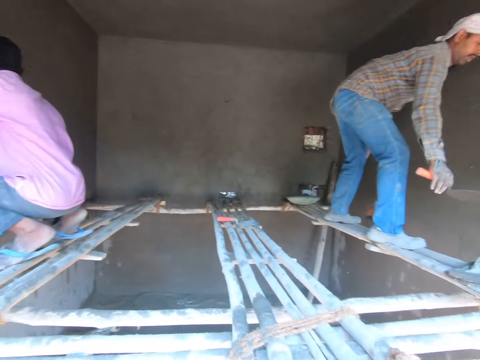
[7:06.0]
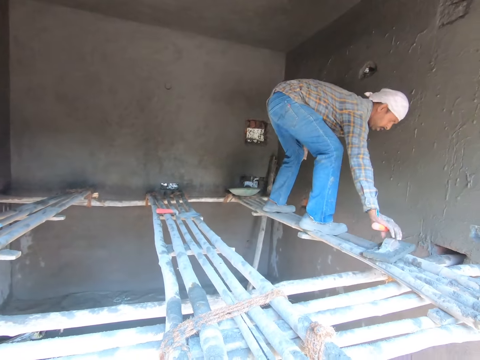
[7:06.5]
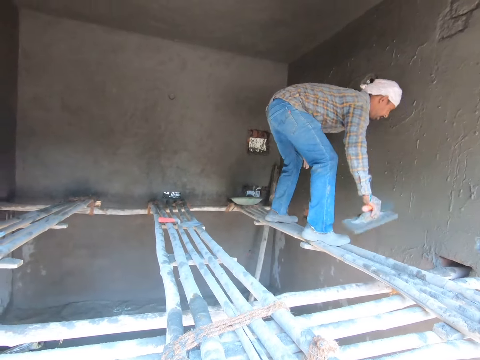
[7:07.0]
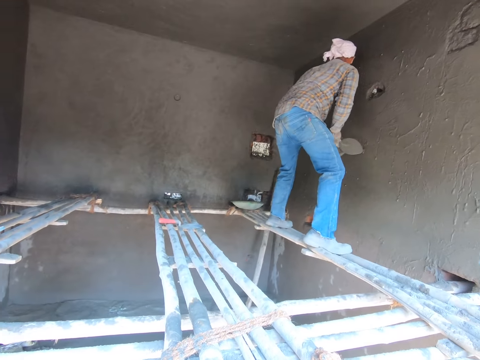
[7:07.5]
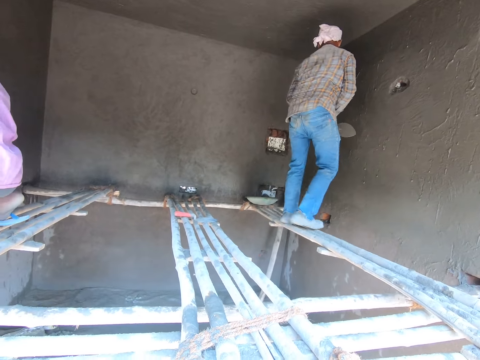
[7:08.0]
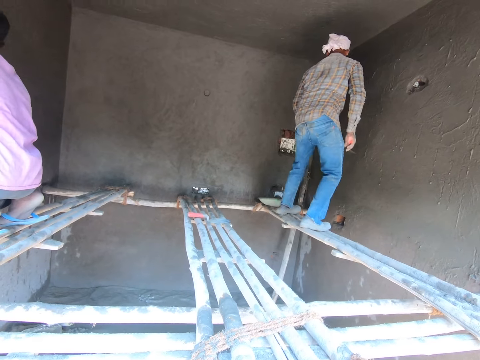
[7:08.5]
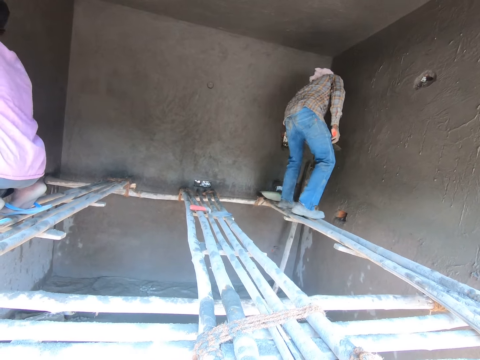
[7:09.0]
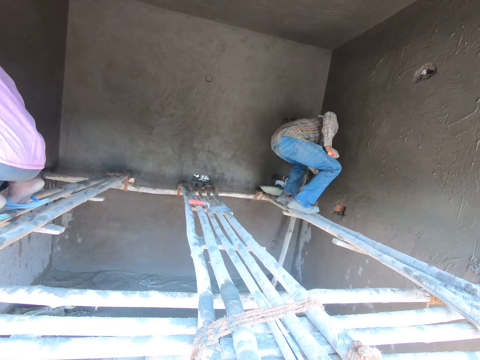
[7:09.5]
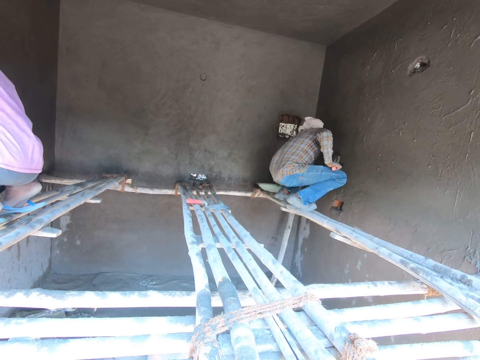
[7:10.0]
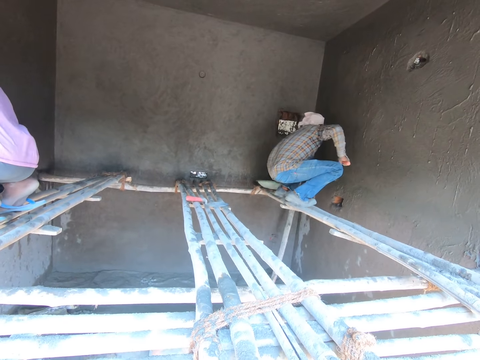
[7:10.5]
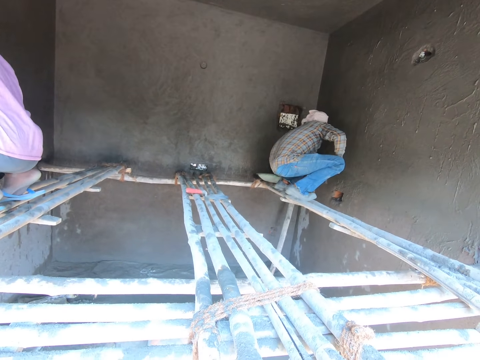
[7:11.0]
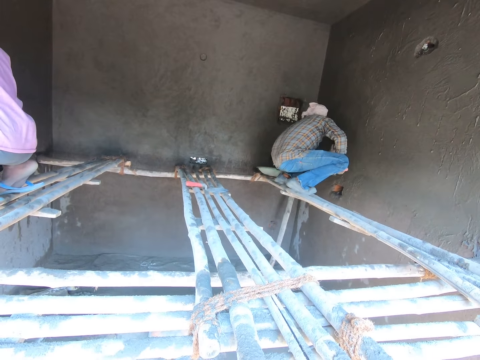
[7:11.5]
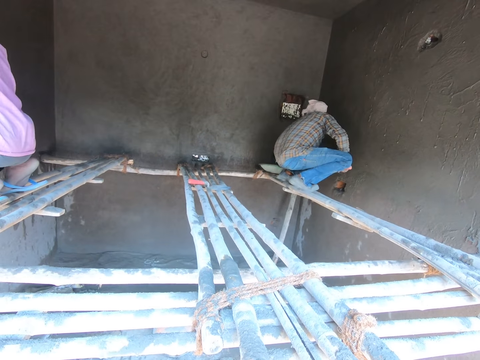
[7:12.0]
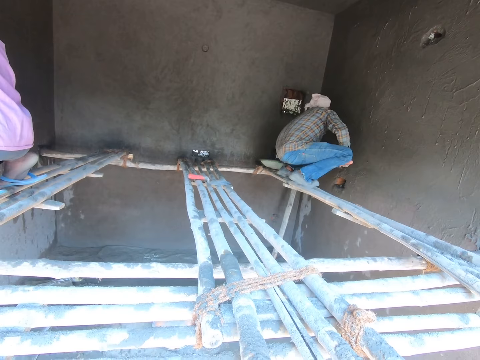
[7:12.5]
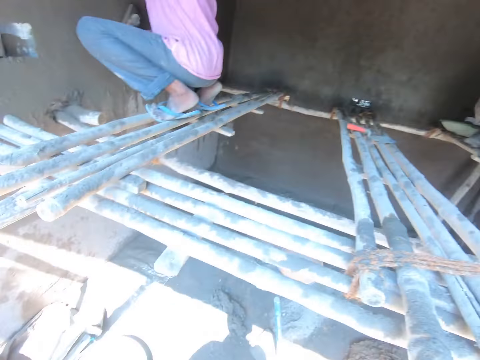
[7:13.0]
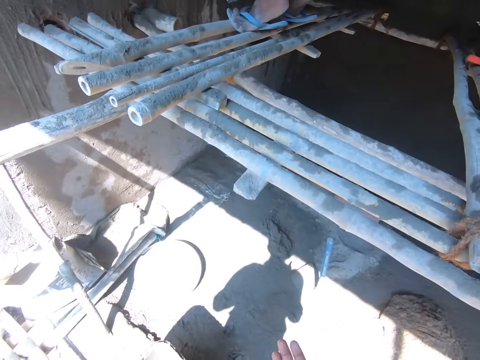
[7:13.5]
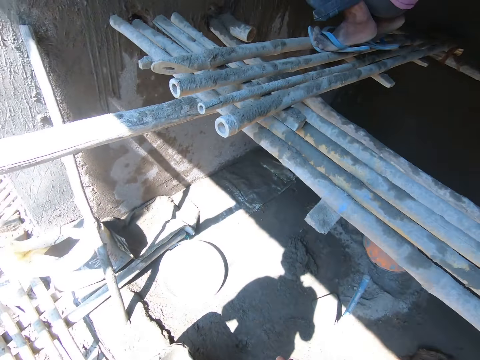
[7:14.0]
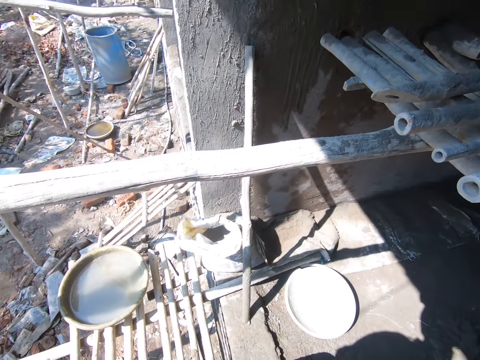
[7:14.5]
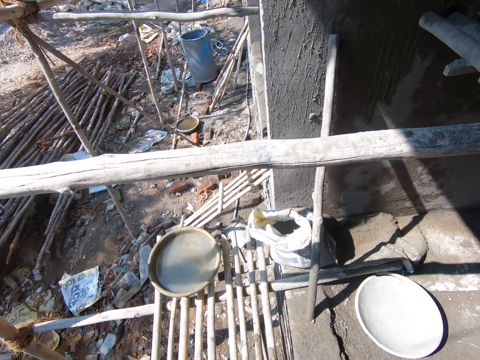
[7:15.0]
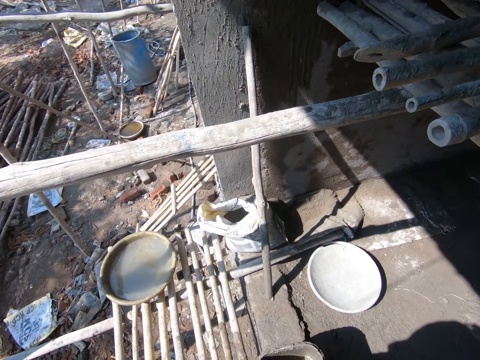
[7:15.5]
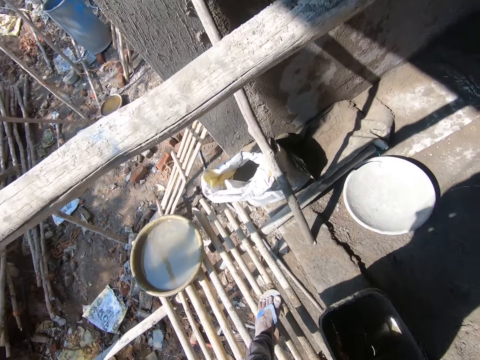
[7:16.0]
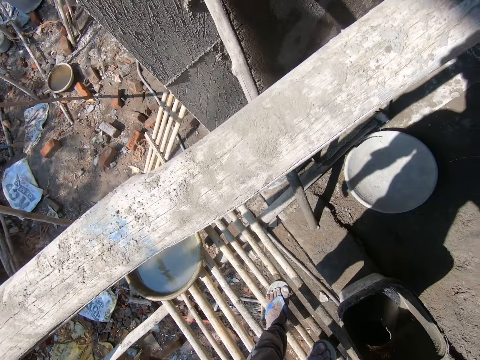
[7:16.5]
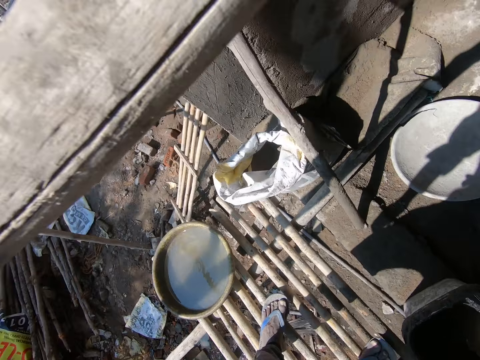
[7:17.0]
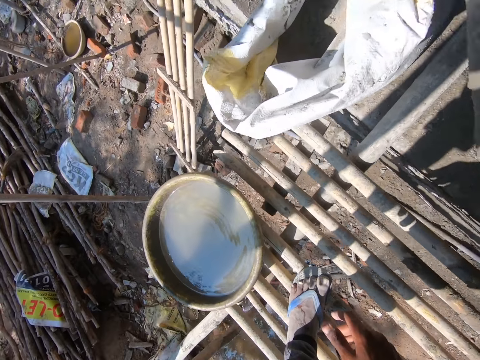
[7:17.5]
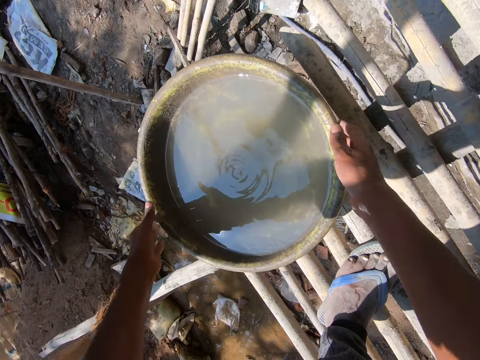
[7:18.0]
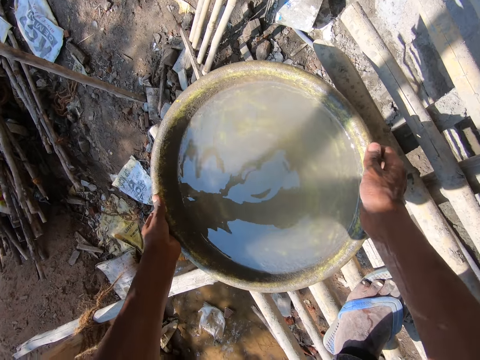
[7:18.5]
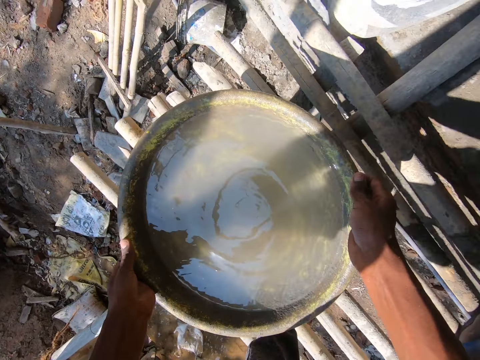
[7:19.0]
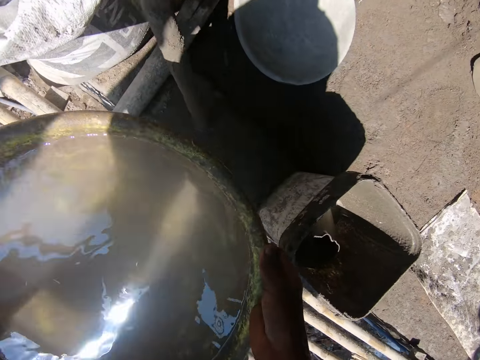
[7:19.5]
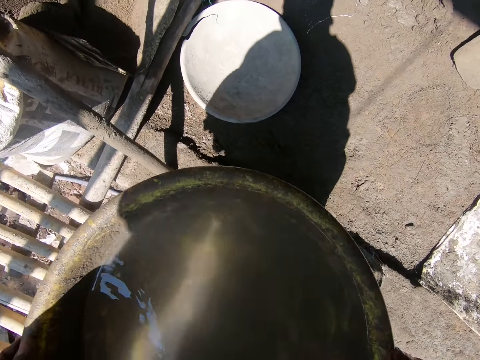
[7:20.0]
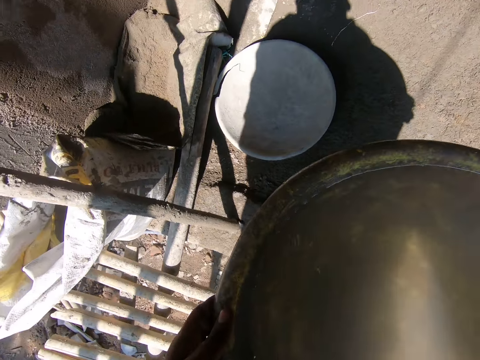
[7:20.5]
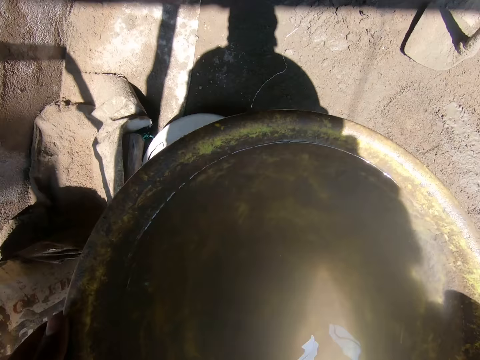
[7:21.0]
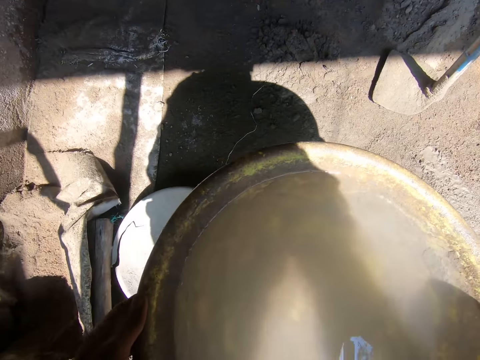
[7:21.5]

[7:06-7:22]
A man takes the float from the pole. The man walks around the construction site. The man plasters the wall and smoothens the wall with the float. The camera wearer walks around the construction site. They take the head pan from the poles.

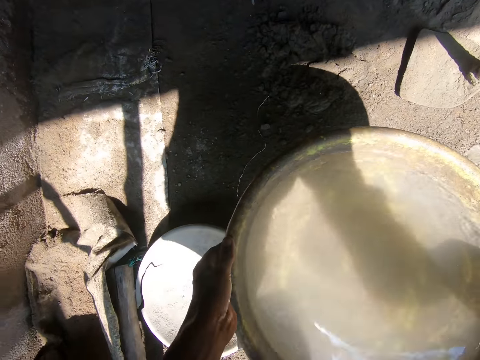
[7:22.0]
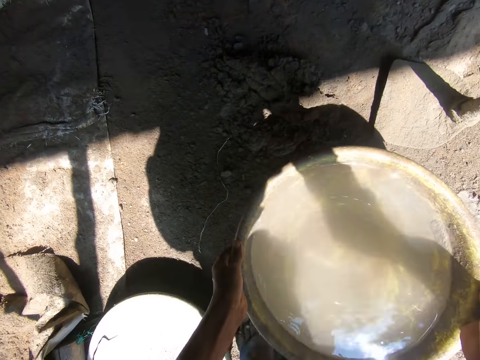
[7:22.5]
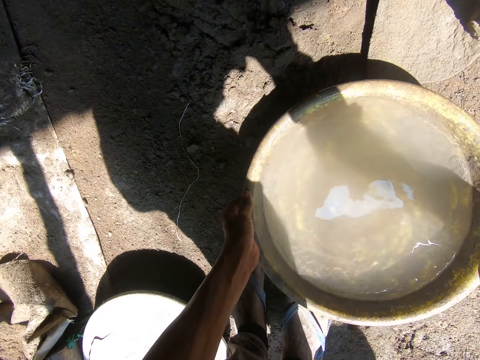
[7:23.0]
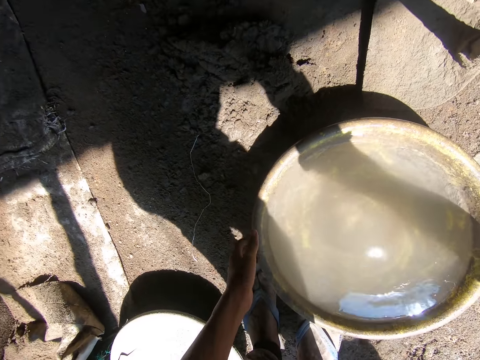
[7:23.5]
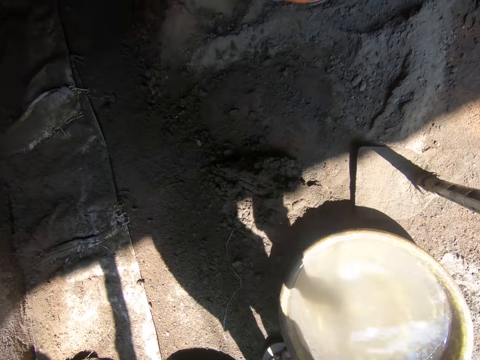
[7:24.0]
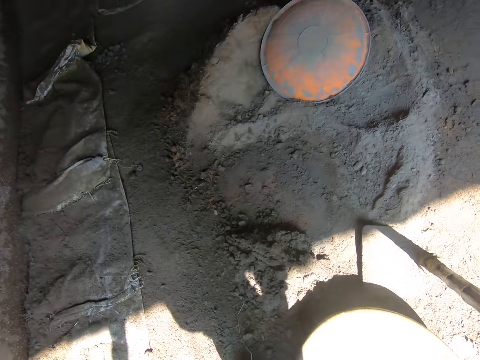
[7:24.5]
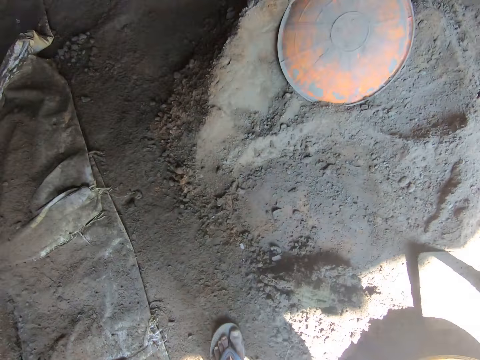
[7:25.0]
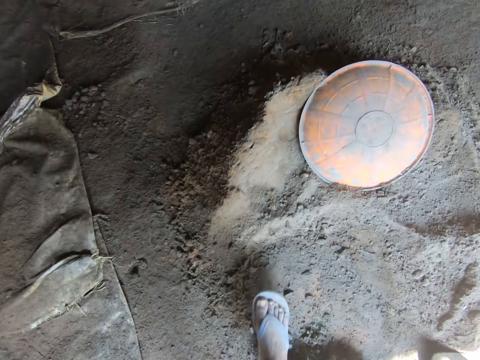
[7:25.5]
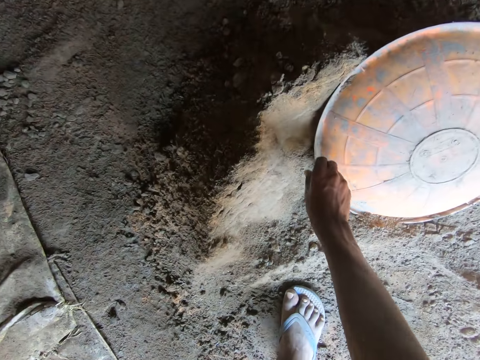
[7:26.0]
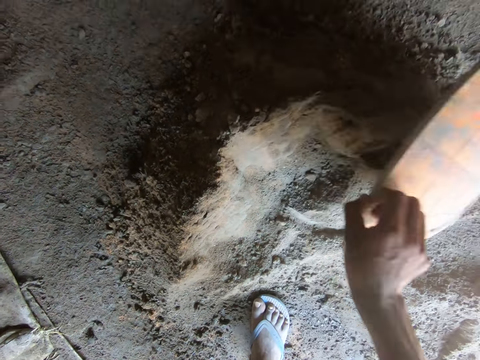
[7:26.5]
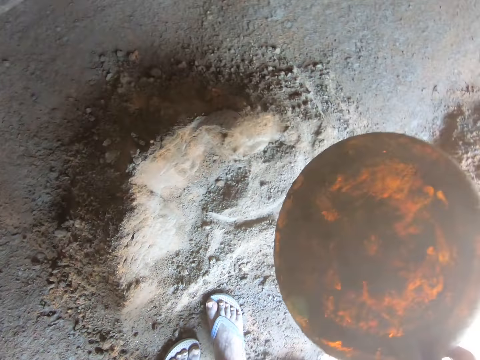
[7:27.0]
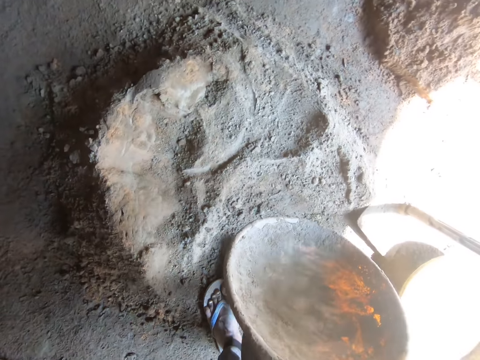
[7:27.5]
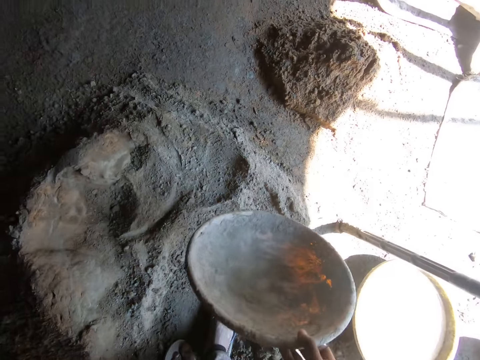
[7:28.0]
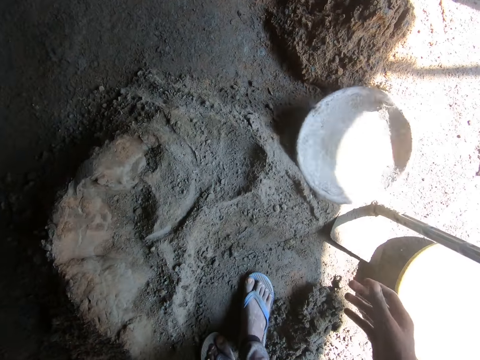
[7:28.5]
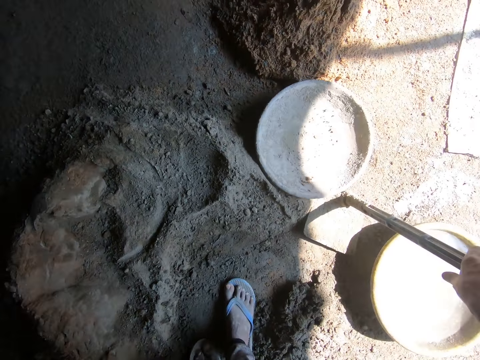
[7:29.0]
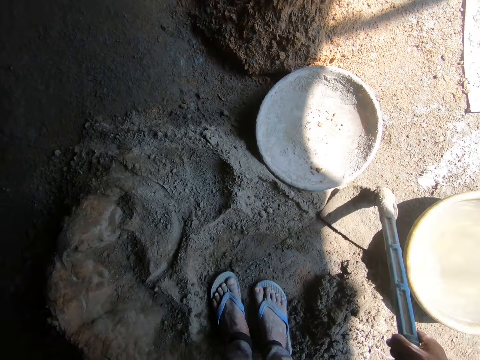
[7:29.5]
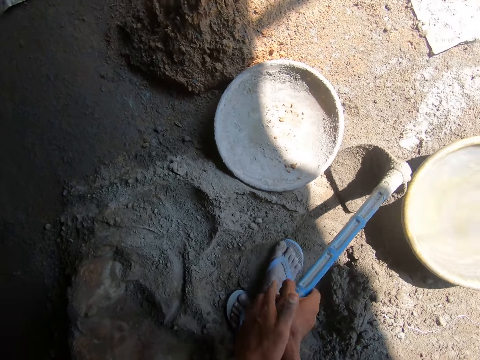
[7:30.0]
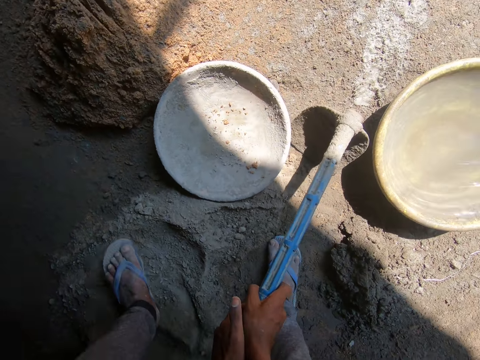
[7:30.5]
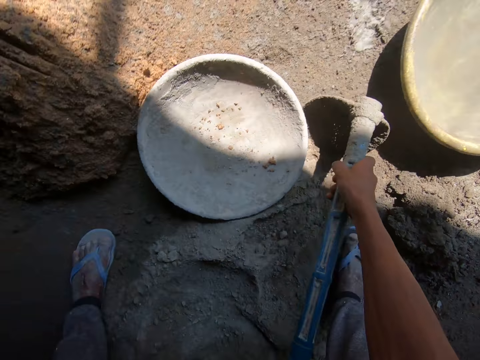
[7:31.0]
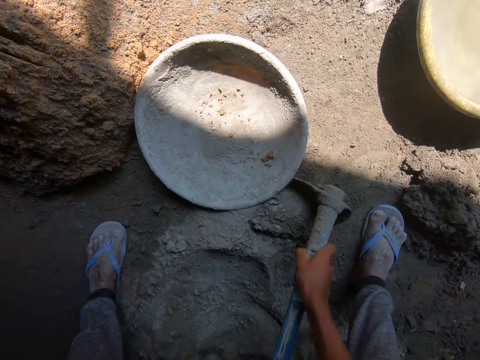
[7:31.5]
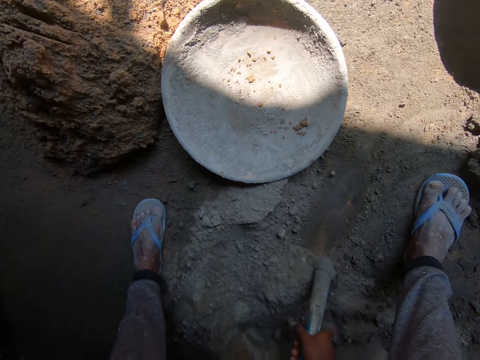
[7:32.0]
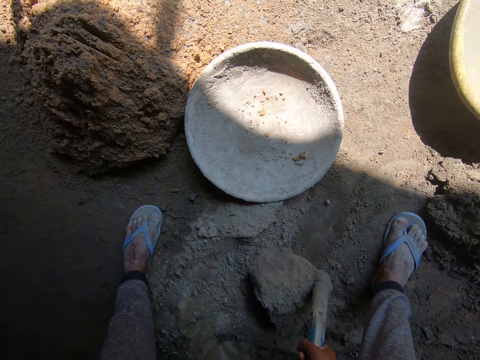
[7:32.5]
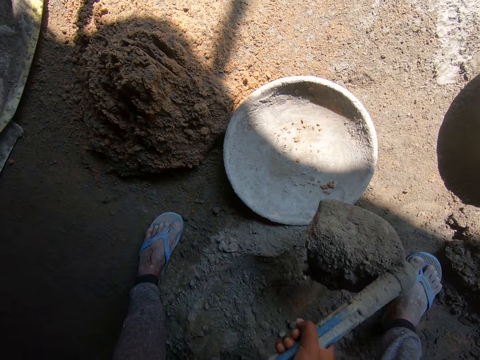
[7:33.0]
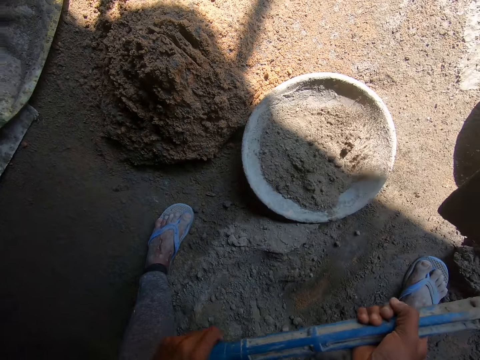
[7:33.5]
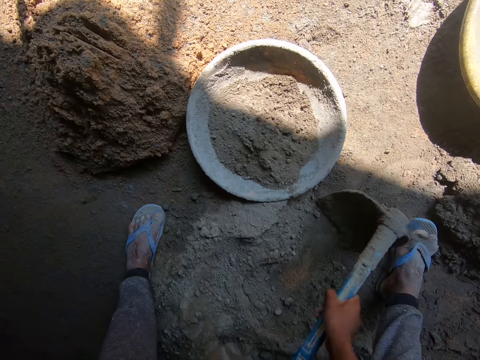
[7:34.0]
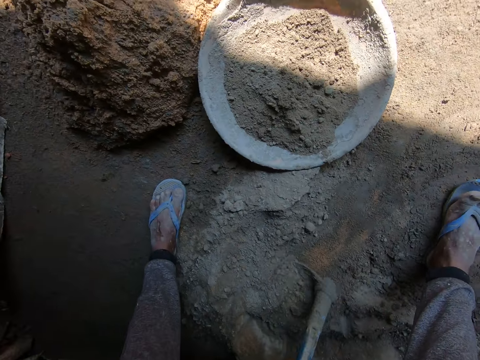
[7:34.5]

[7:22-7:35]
The camera wearer puts the head pan on the ground. They walk around the construction site. They take the head pan from the heap of sand. They drop the head pan on the ground. They take the hoe from the ground. They scoop the cement with the hoe. They pour cement in the head pan.
